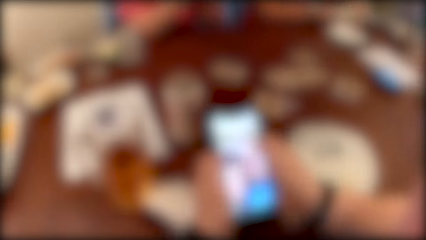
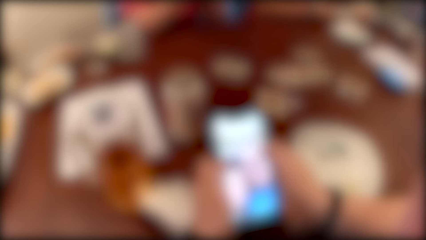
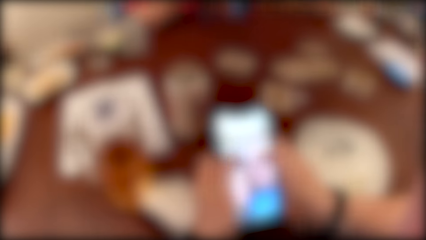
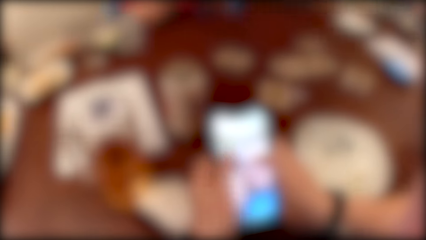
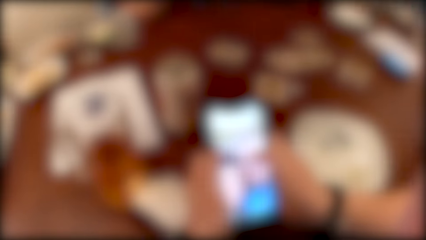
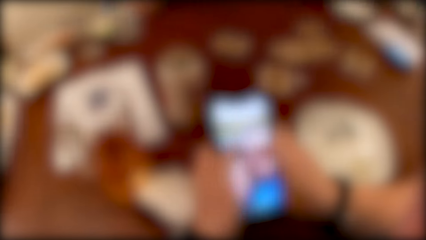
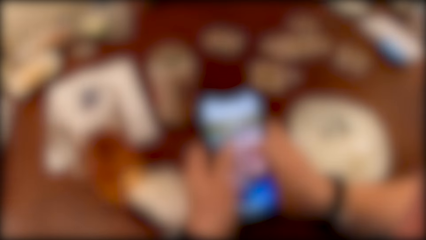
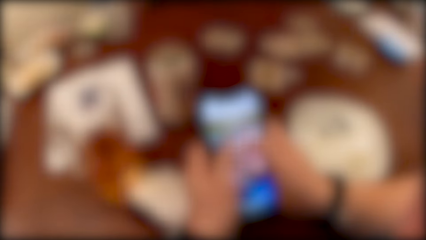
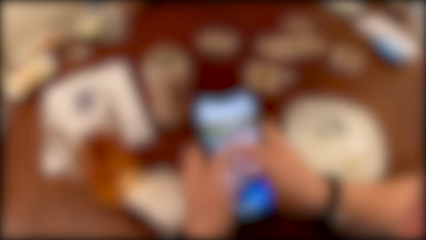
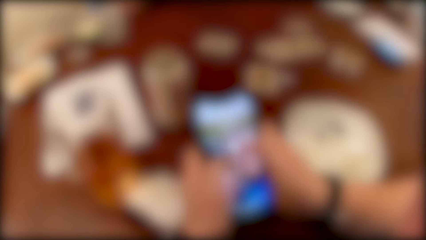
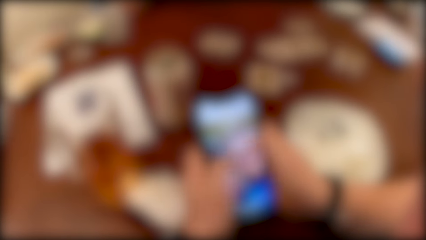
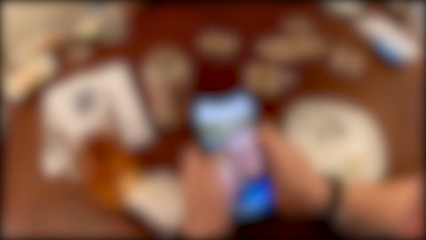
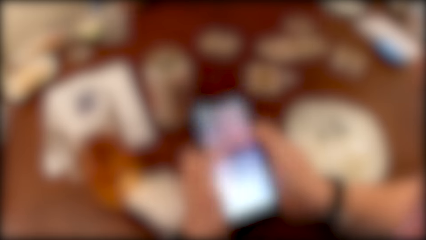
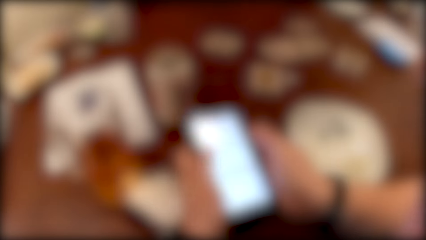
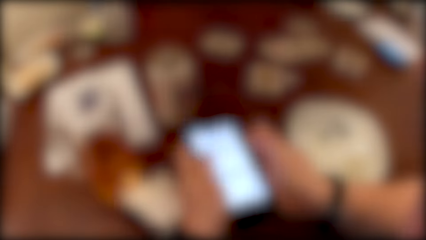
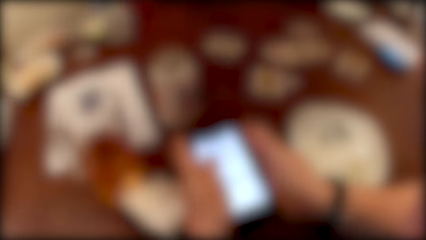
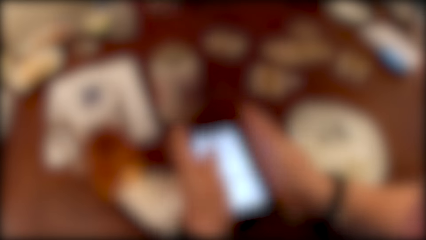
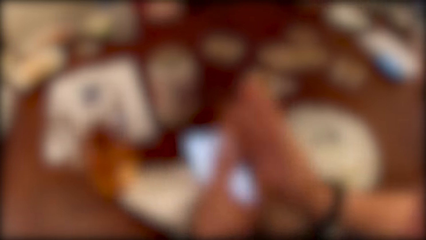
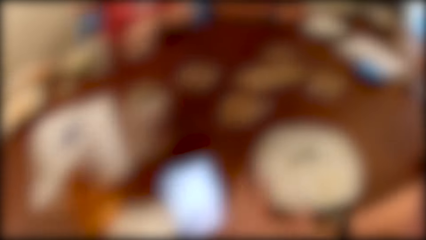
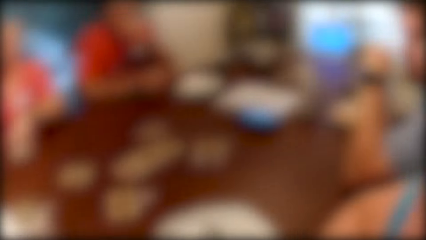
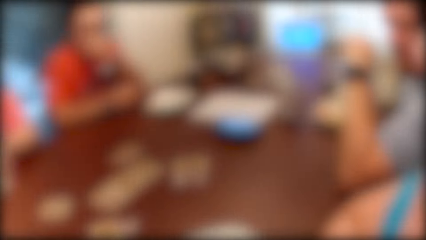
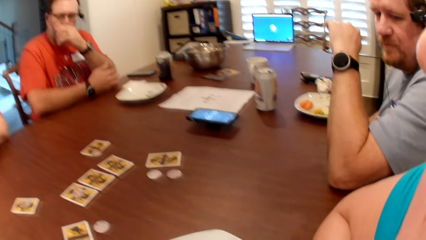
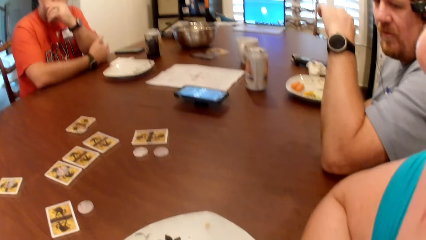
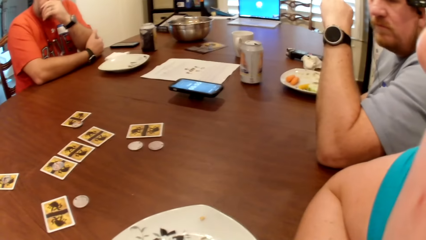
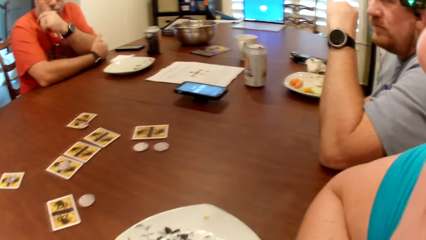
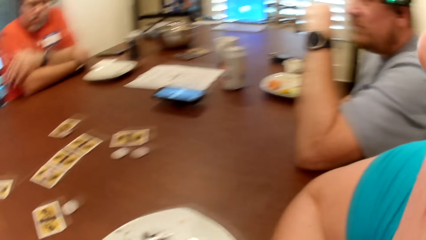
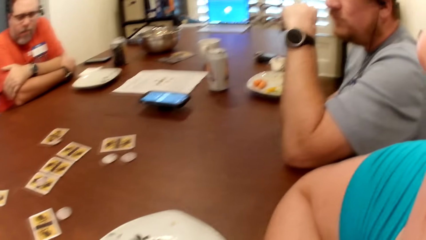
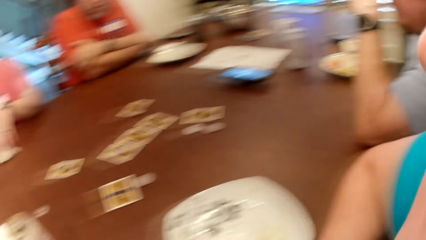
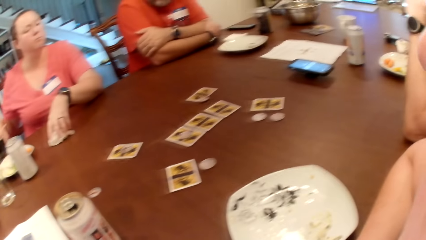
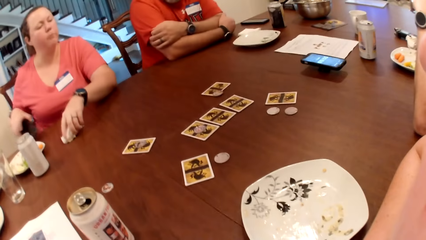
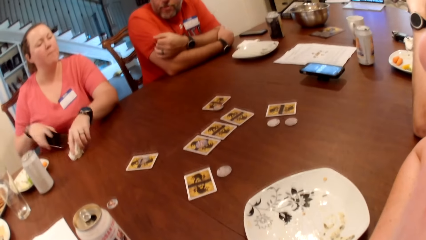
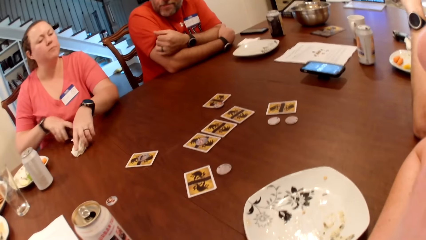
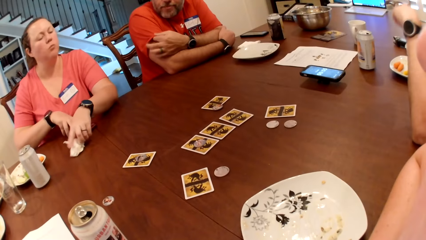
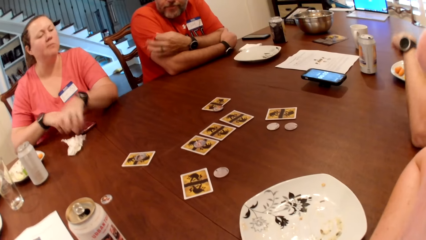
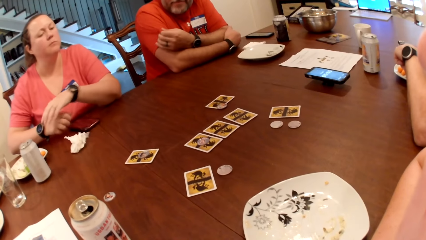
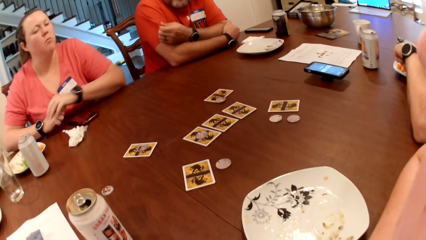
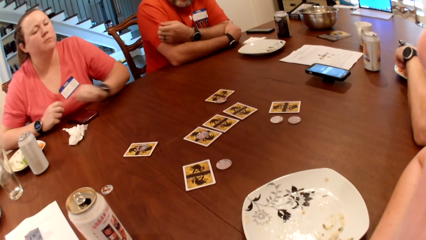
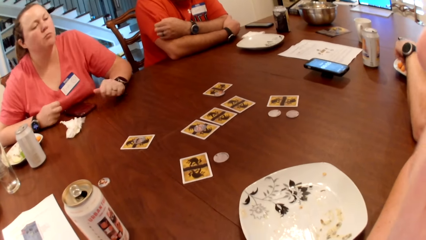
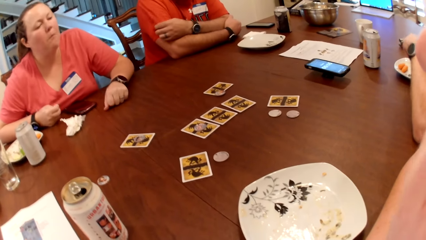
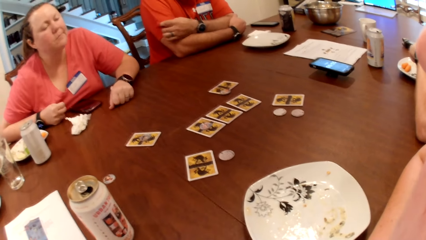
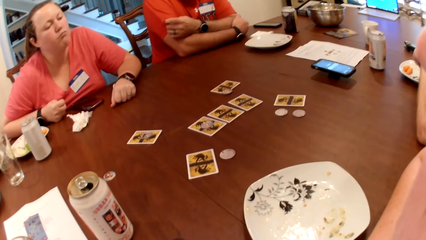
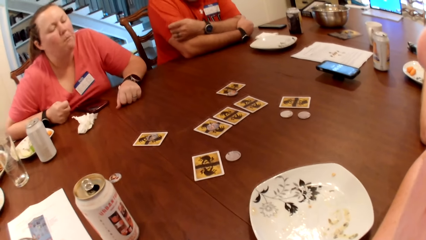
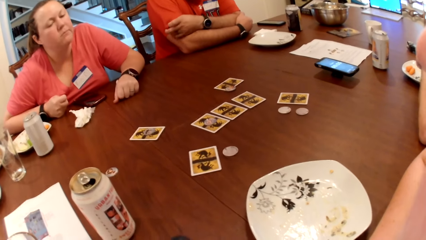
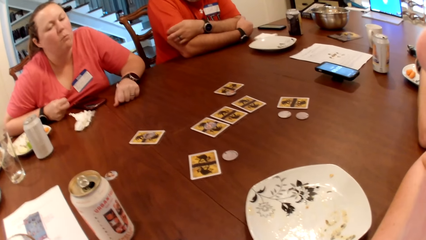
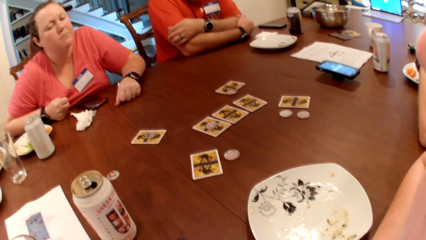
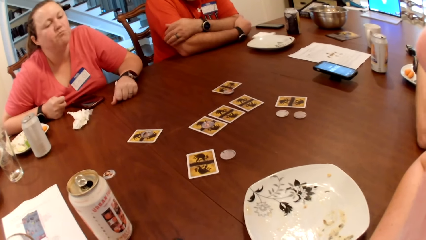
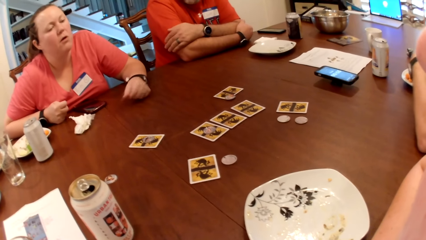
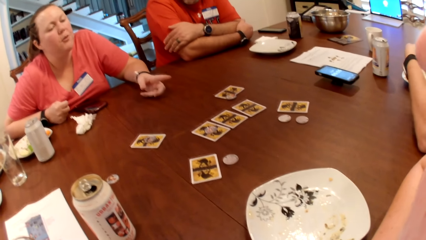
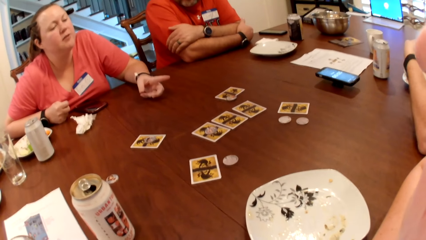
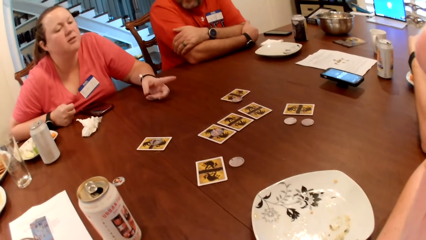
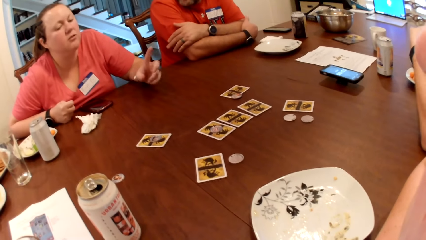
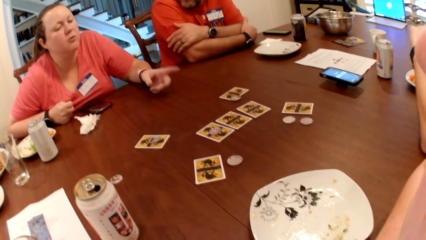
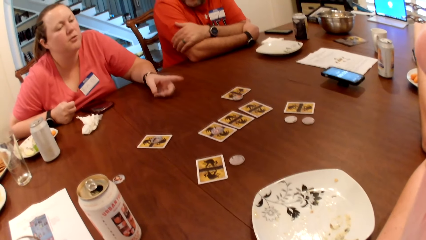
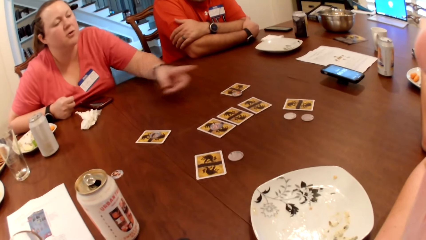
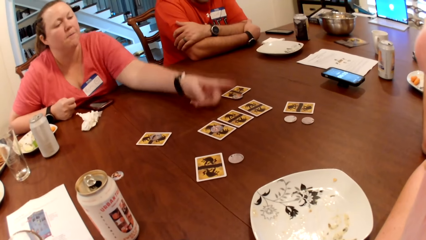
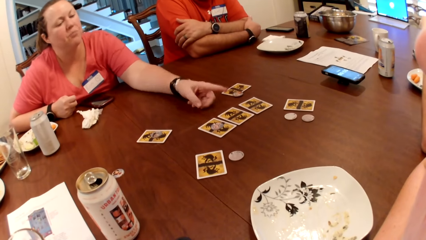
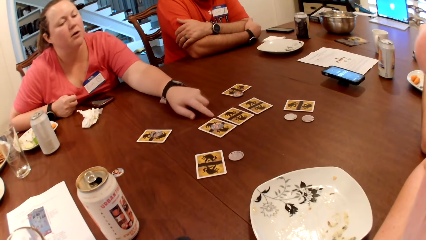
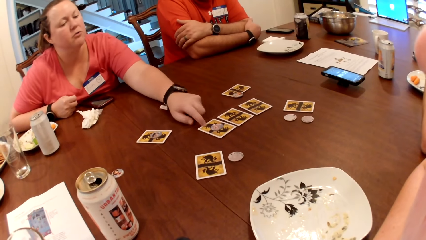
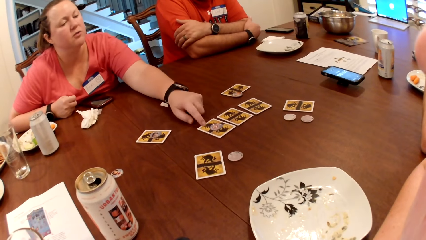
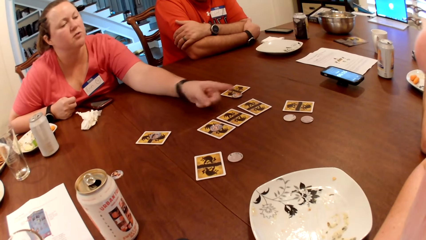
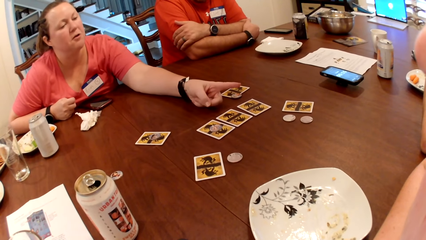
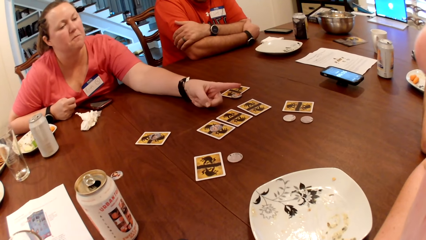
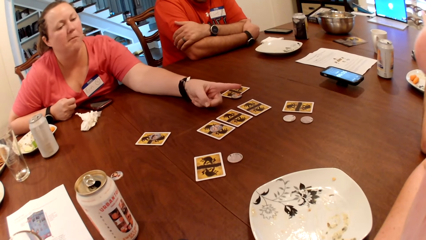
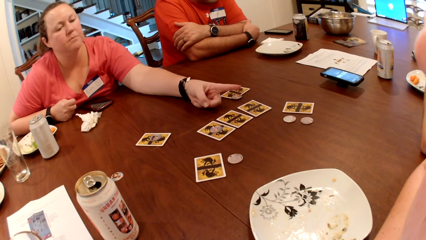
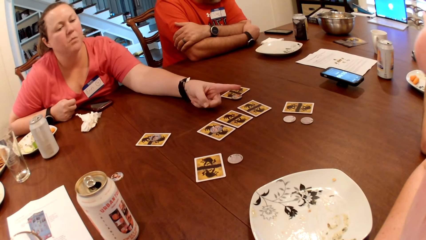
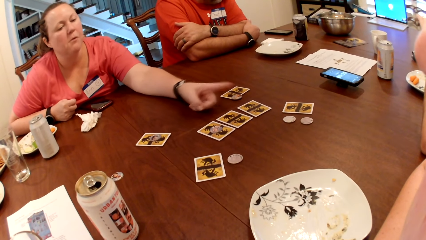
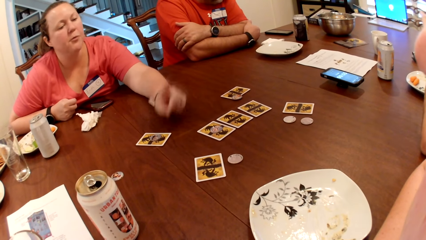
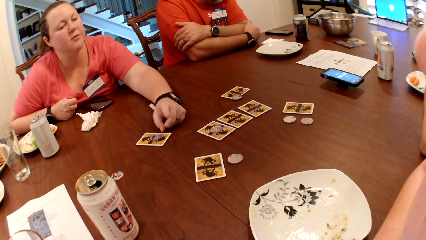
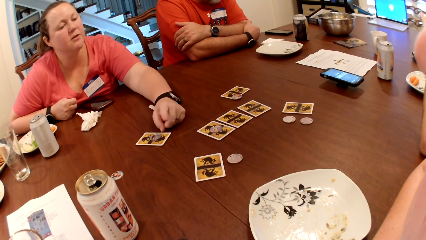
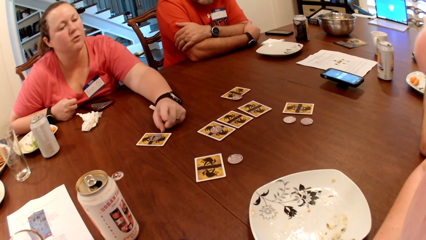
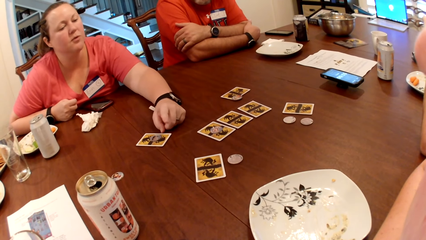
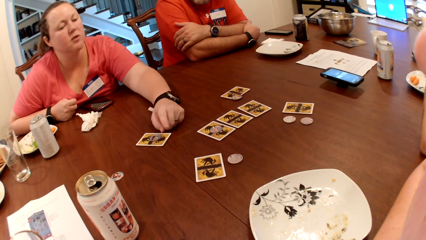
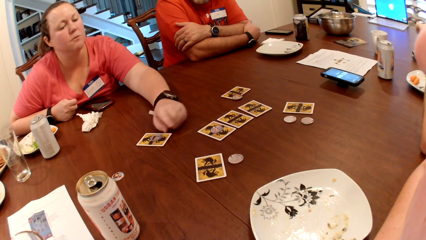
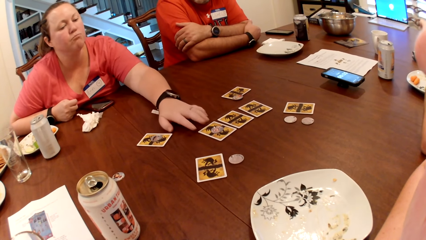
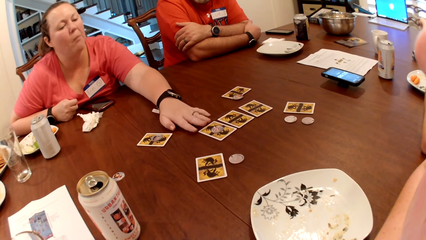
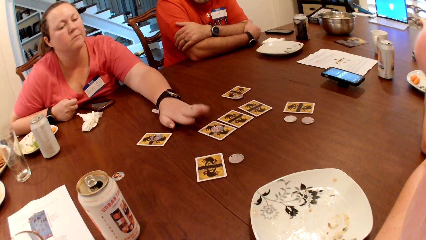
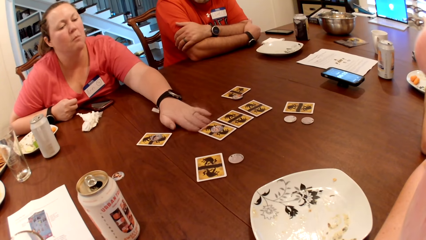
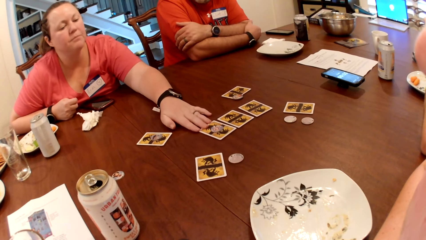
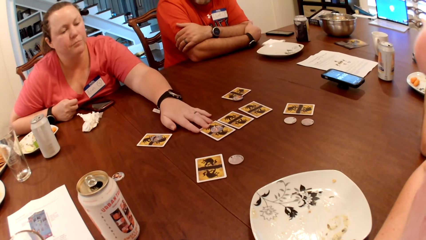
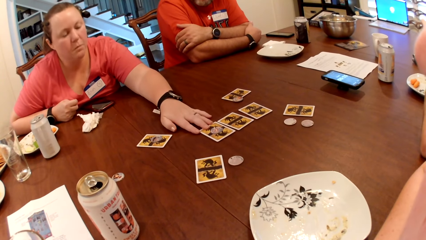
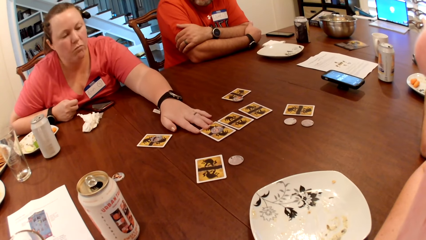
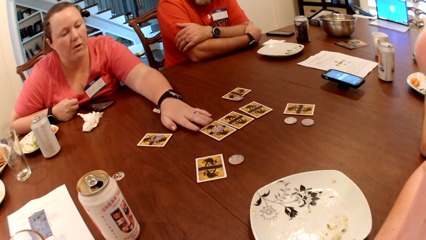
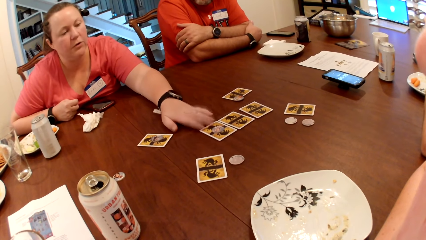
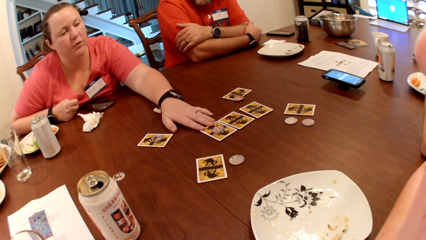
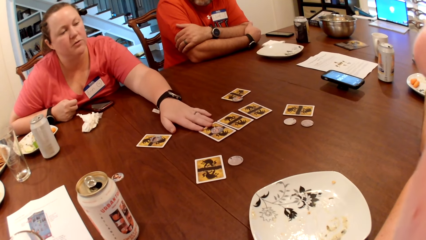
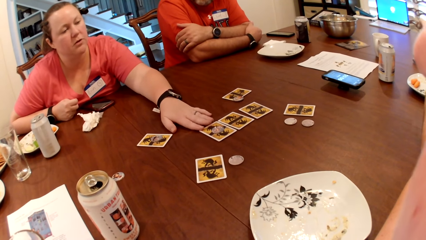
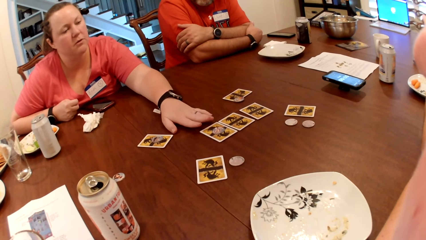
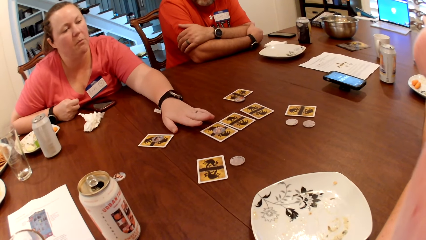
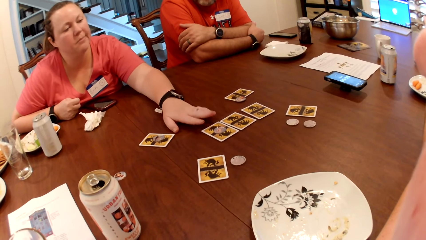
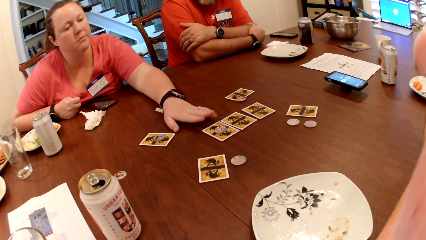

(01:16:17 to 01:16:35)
The camera wearer operates the phone with both hands. They drop the phone on the table with both hands. They stare around. The woman moves the paper towel on the table with her left hand. She picks a phone from the table with her right hand and drops the phone on the table with her right hand. The man picks at his food with his left hand. The woman interacts with the camera wearer. She points at the table. She interacts with the camera wearer. She touches a card on the table with her left hand. She touches the card on the table with her left hand again.
